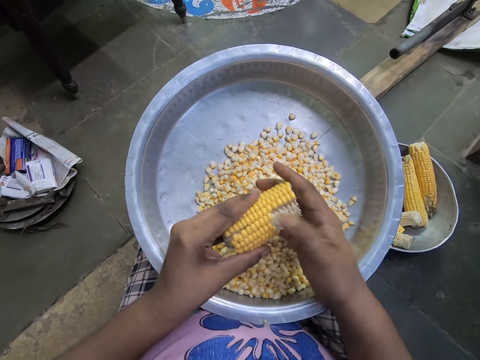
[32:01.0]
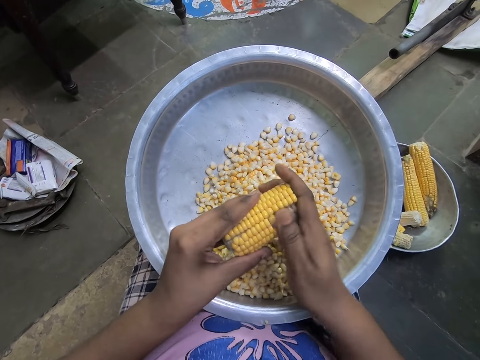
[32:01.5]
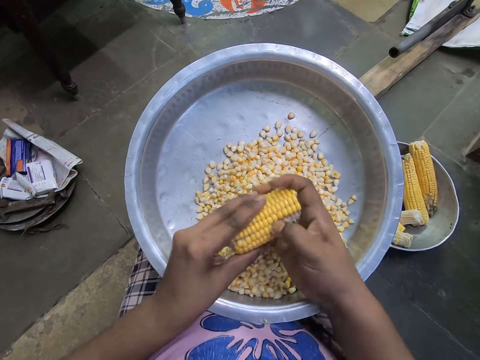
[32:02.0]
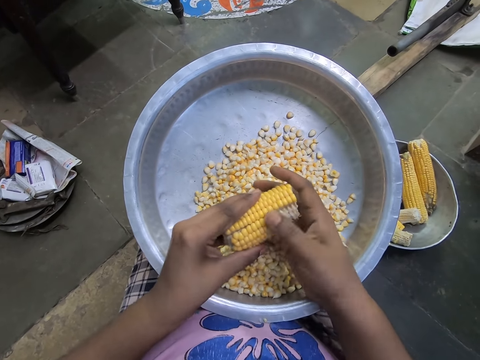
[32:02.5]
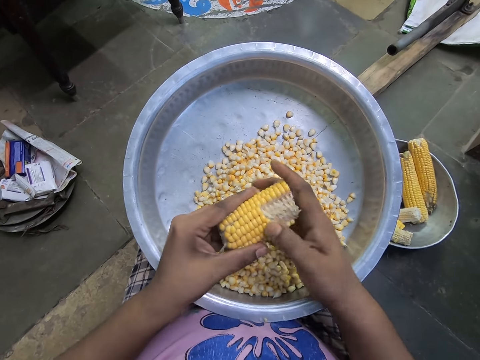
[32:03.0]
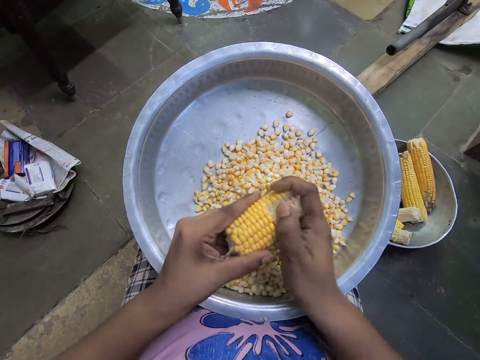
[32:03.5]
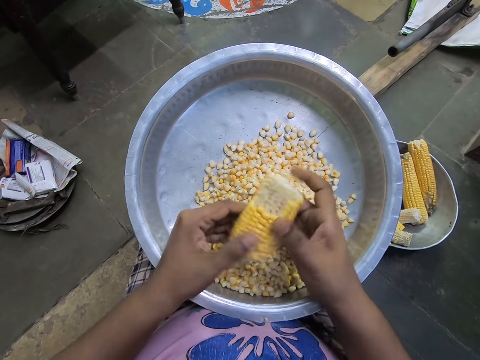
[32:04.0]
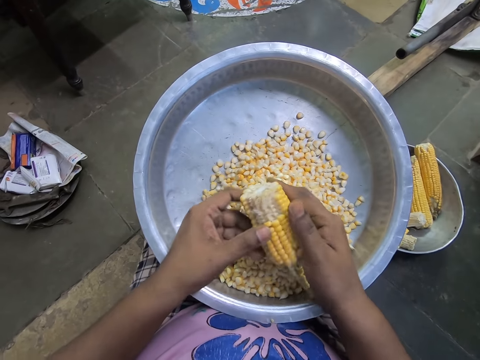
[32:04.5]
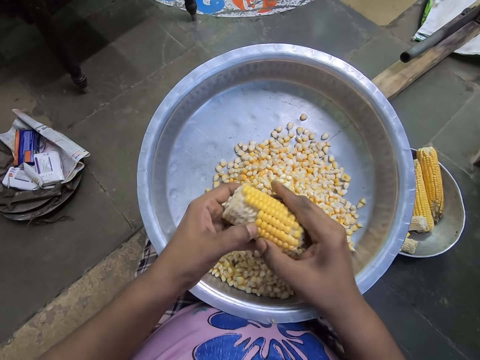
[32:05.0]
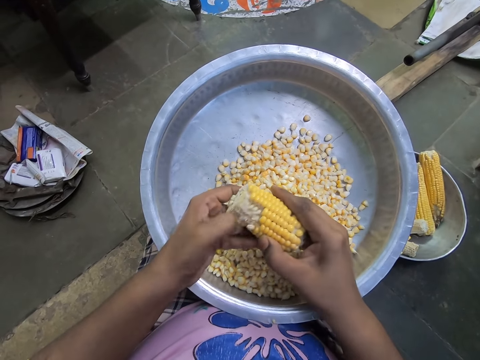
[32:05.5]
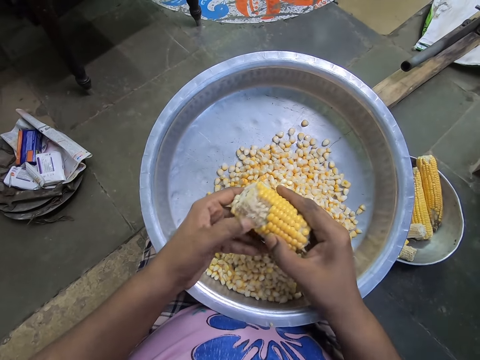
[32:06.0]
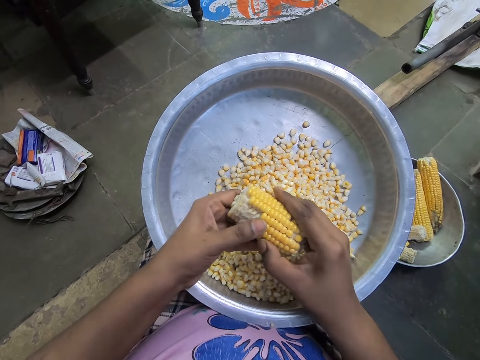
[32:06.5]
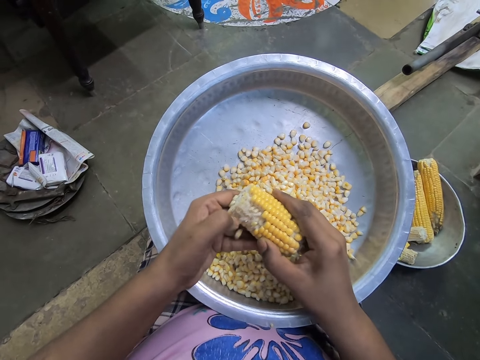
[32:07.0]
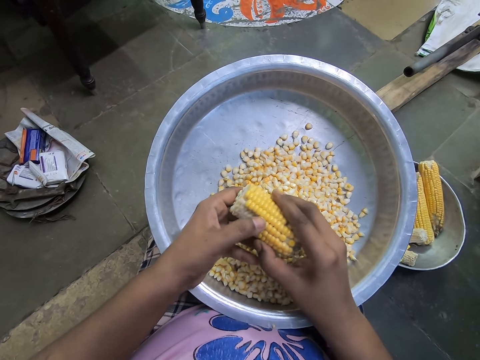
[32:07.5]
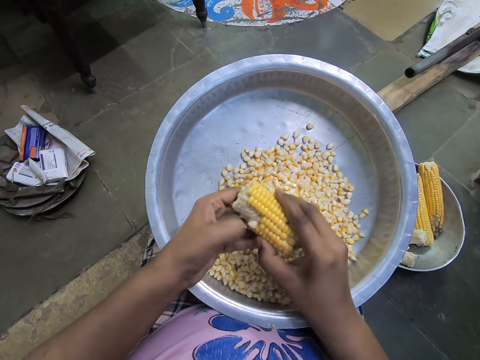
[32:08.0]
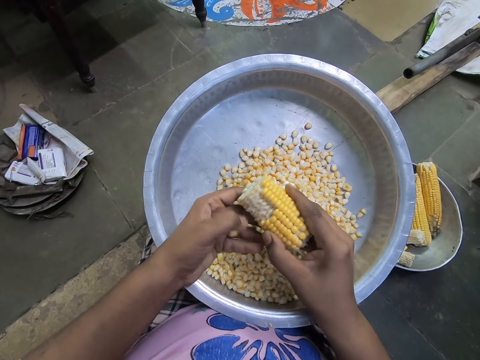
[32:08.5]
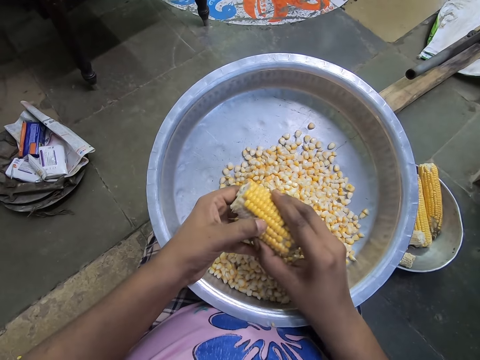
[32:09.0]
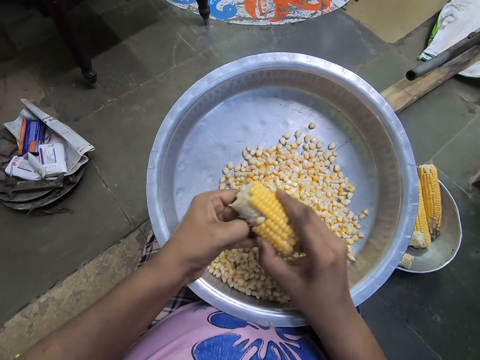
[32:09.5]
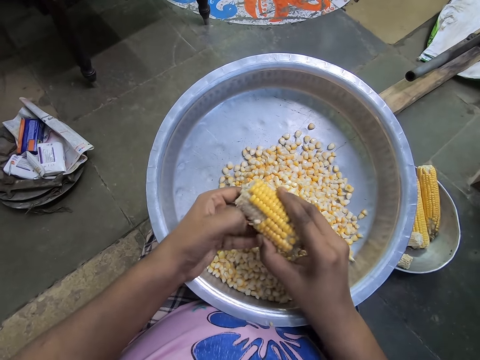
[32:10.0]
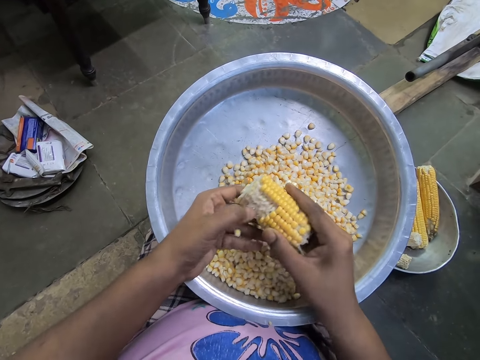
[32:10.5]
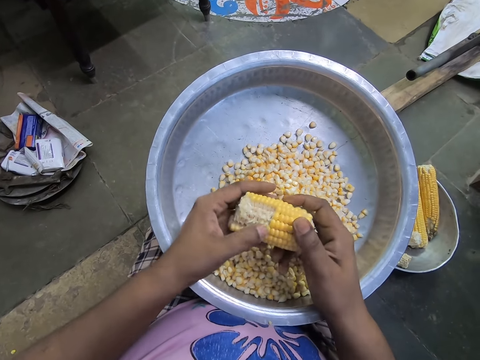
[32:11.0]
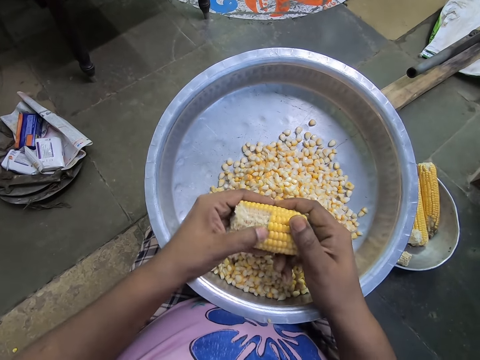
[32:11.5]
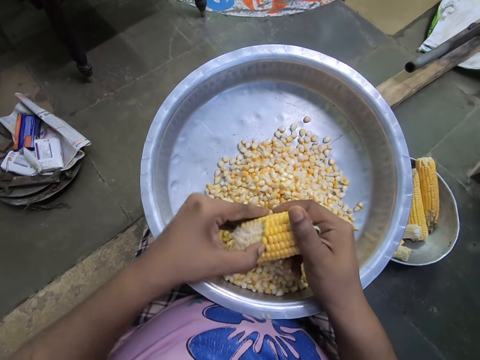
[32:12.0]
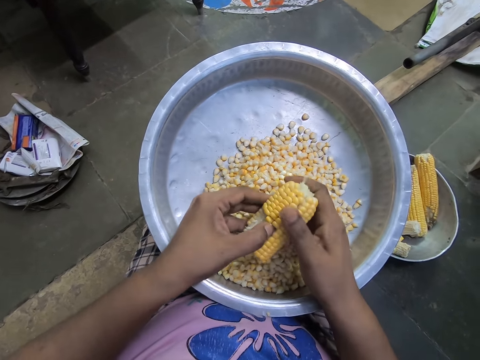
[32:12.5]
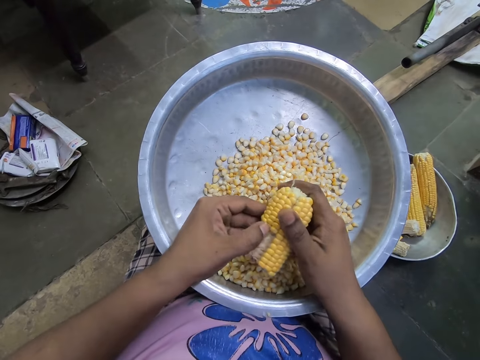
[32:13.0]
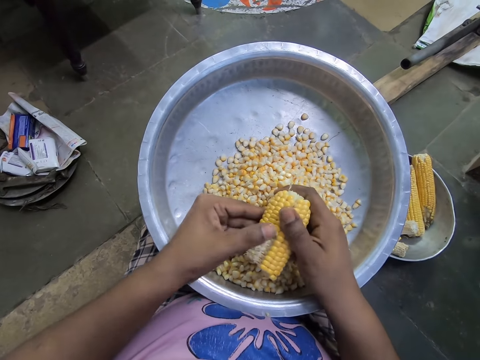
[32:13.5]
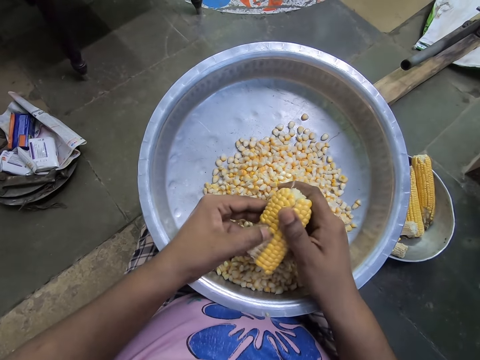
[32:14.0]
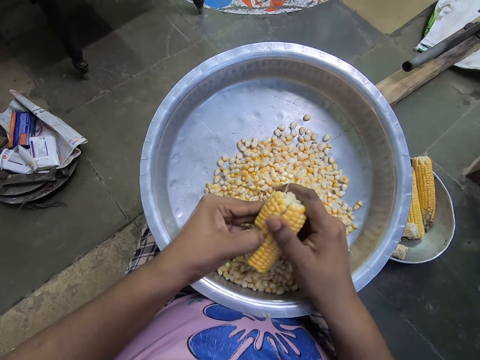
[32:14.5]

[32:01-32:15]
The camera wearer removes maize from the maize cob repeatedly. She passes the corn cob from her left hand to her right hand. She removes the kernels from the corn cob in her right hand with her left hand. She removes maize from the maize cob repeatedly.

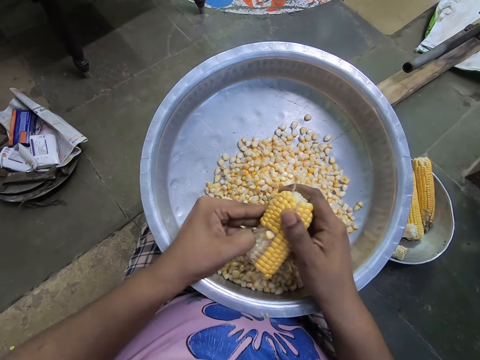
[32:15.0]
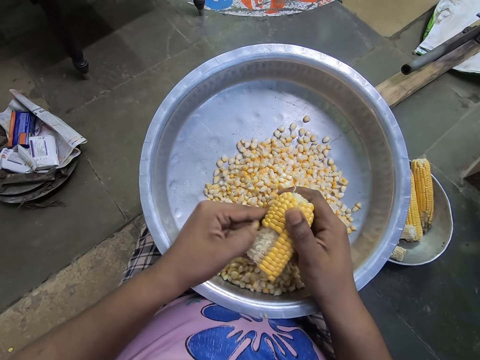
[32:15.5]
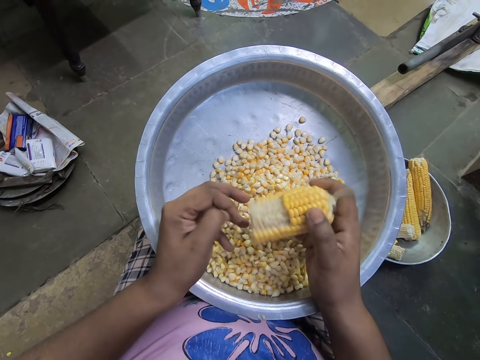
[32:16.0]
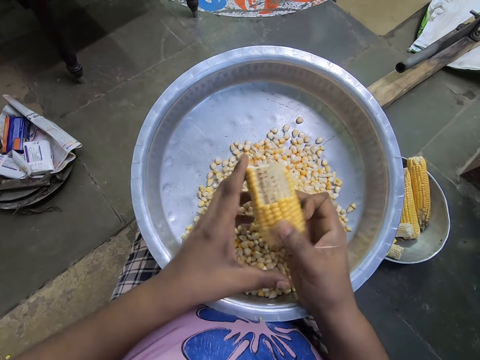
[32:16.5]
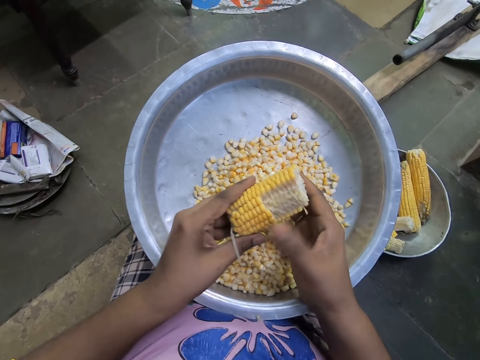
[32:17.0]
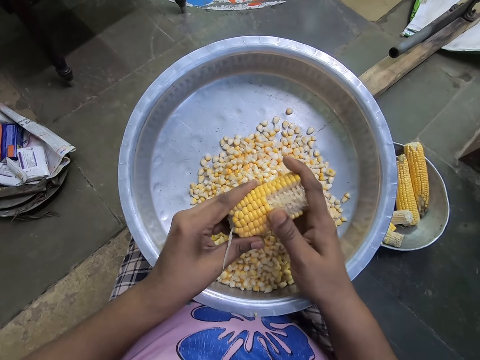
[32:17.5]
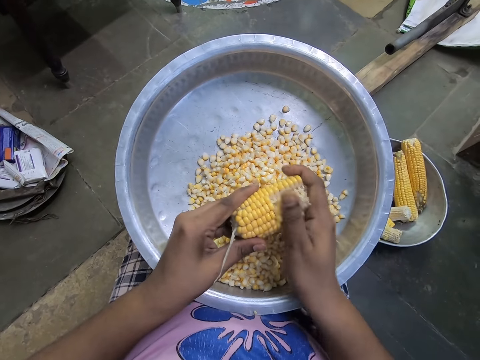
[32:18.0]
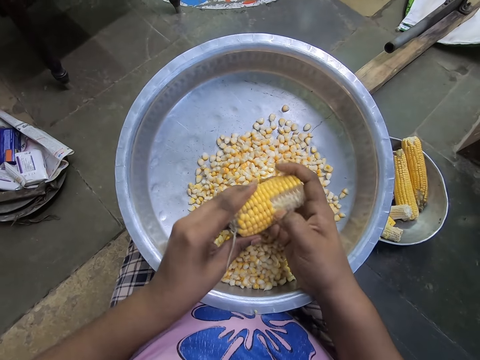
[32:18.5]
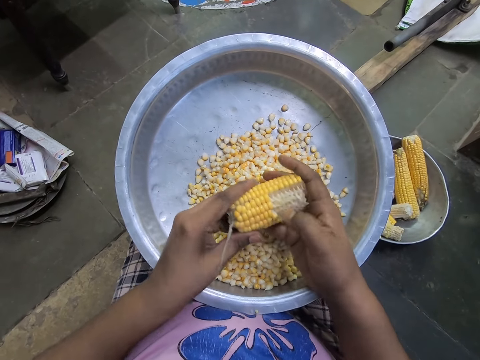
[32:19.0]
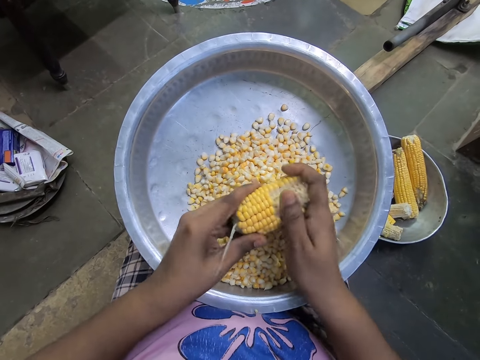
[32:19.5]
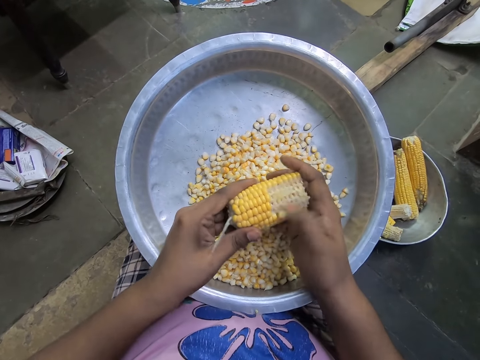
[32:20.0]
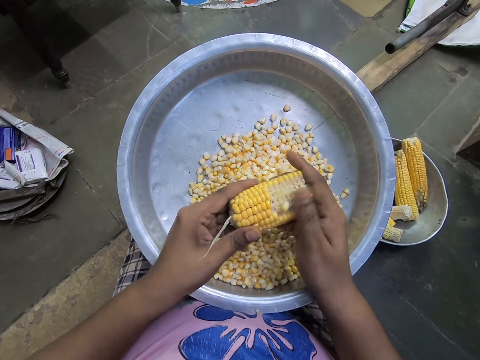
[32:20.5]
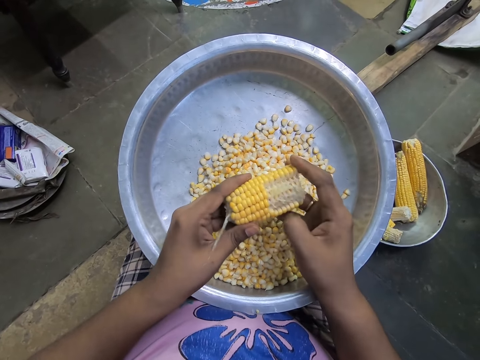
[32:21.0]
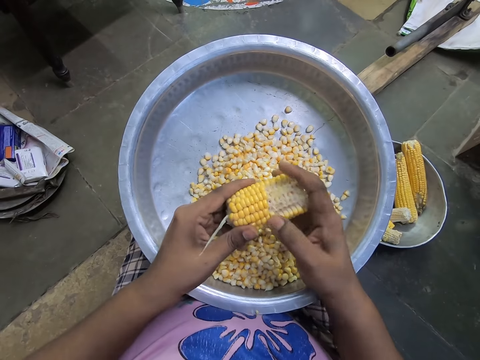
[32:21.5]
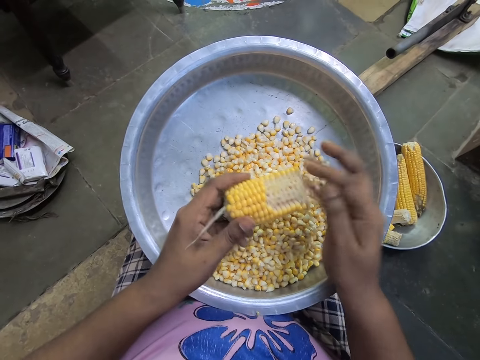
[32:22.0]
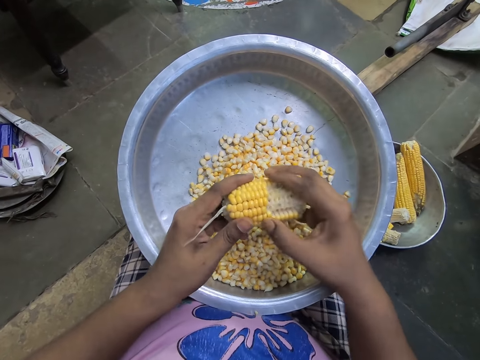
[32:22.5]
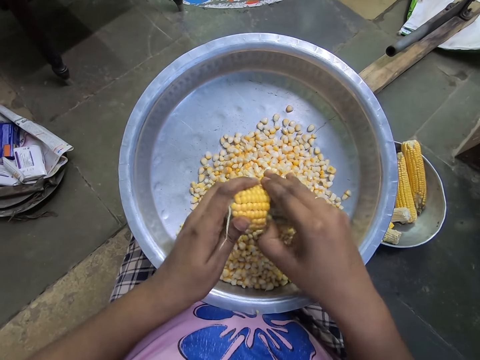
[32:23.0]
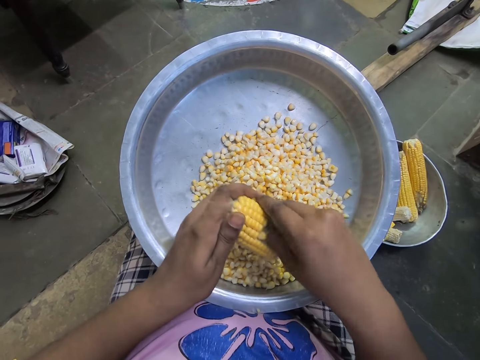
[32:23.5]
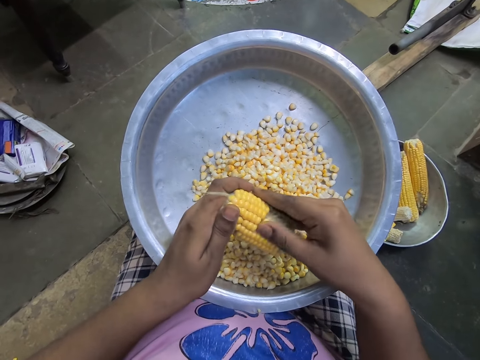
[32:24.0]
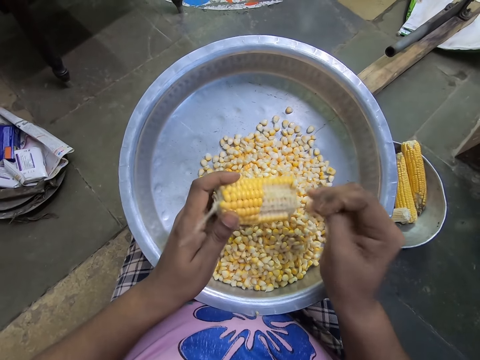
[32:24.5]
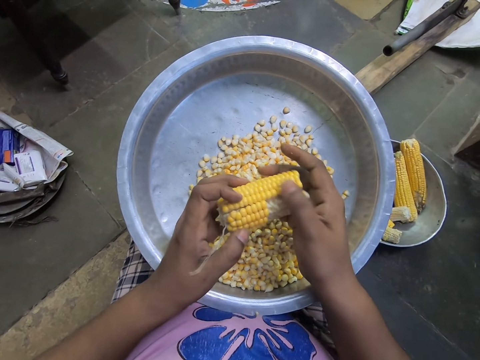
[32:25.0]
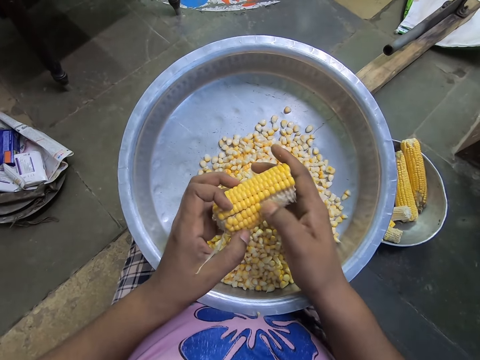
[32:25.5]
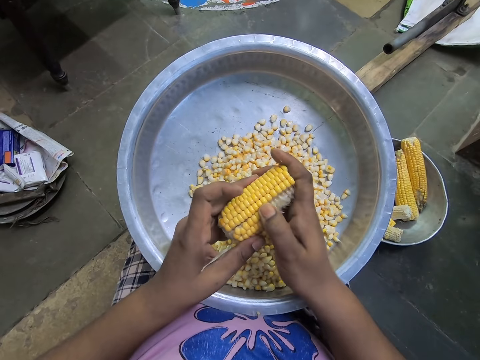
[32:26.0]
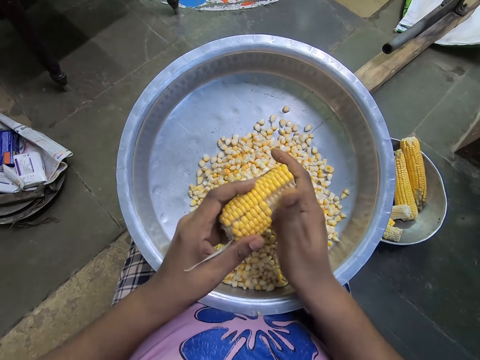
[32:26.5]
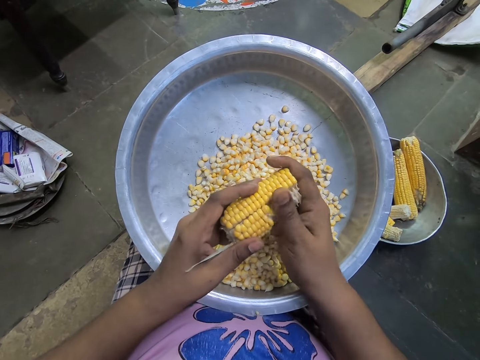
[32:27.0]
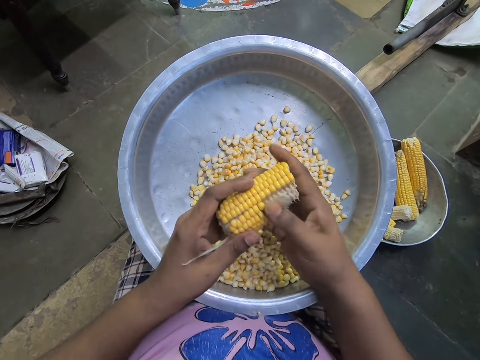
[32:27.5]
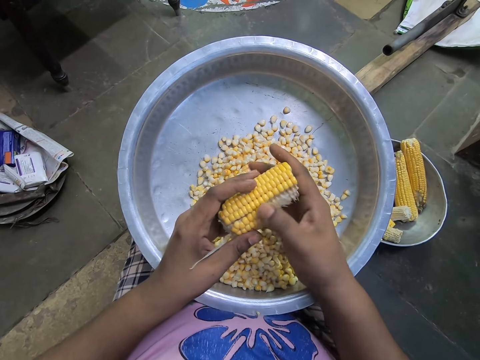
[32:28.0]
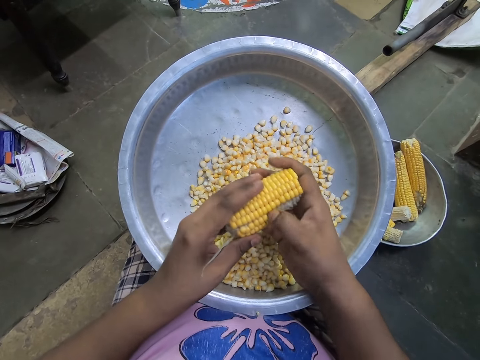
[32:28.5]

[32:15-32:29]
The camera wearer removes maize from the maize cob. She passes the corn cob from her right hand to her left hand. She removes the kernels from the corn cob in her left hand with her right hand. She removes maize from the maize cob repeatedly.
